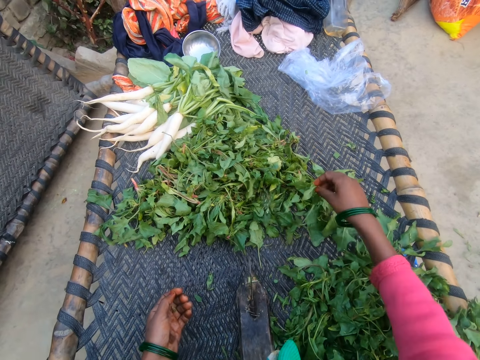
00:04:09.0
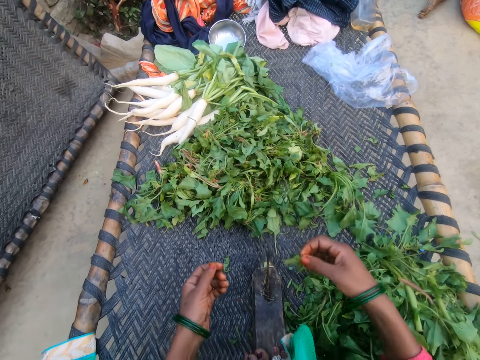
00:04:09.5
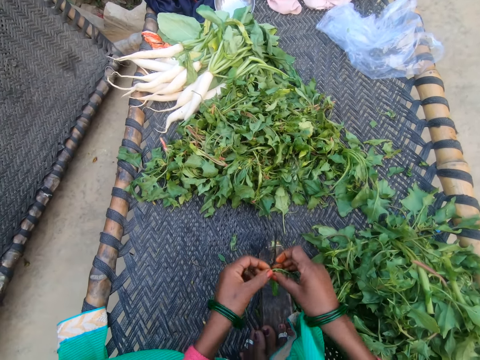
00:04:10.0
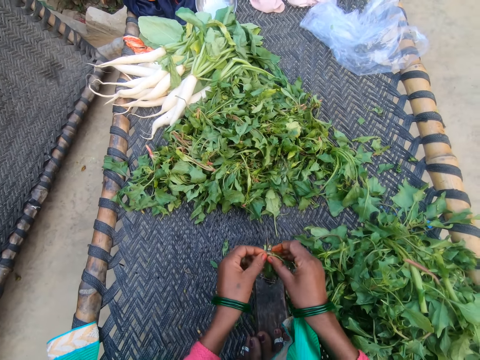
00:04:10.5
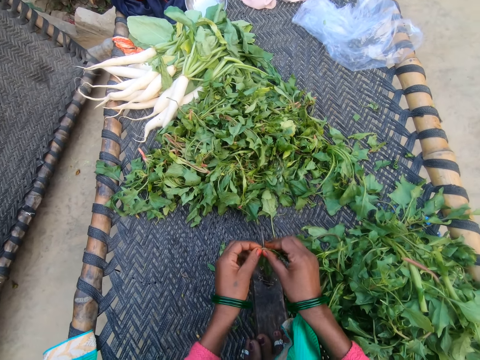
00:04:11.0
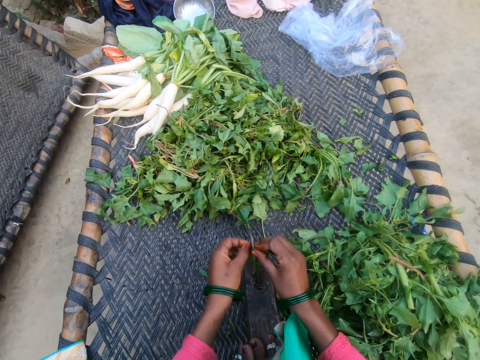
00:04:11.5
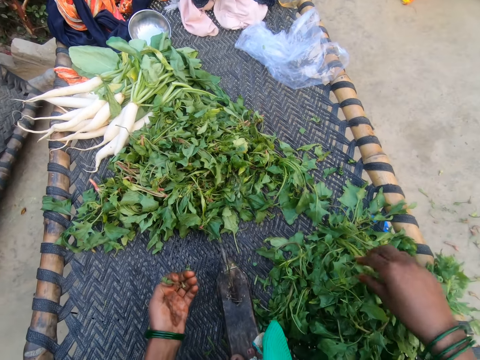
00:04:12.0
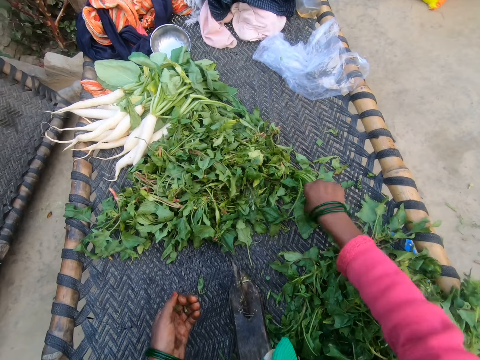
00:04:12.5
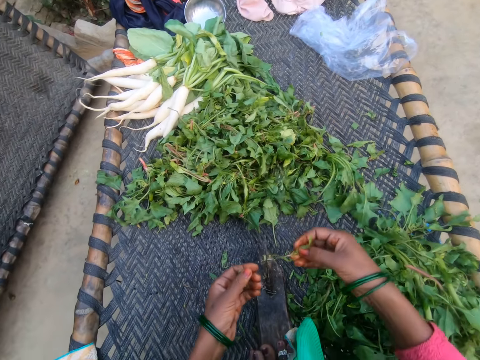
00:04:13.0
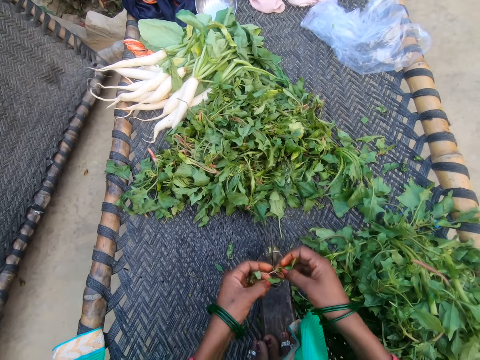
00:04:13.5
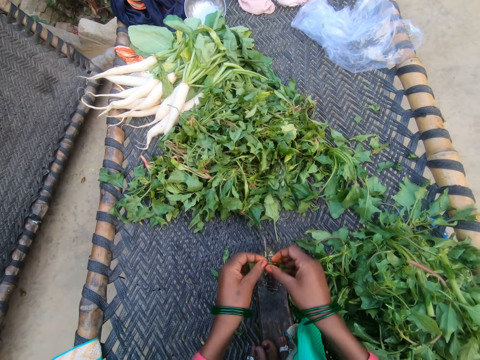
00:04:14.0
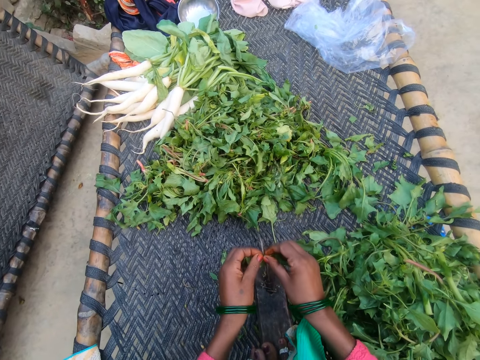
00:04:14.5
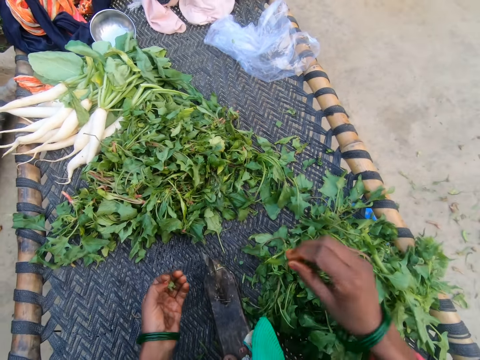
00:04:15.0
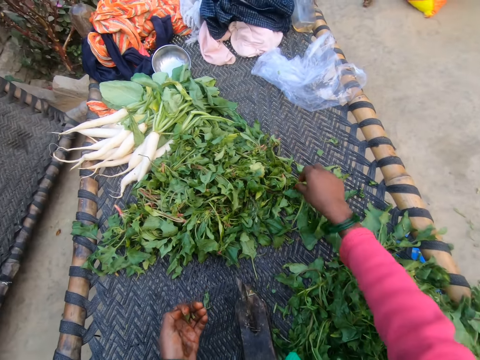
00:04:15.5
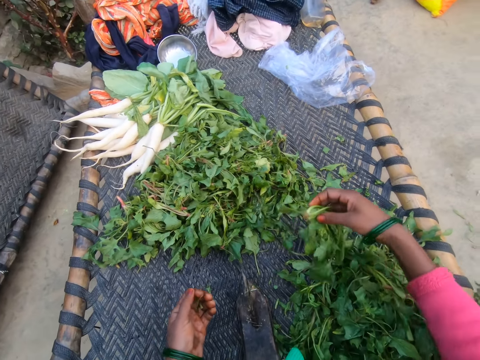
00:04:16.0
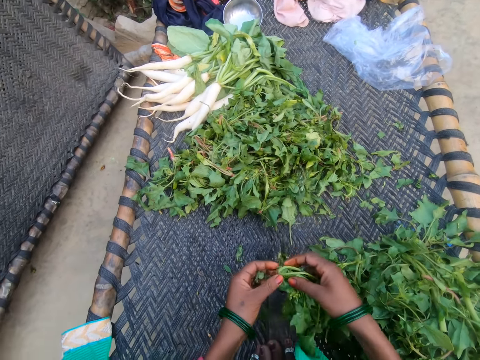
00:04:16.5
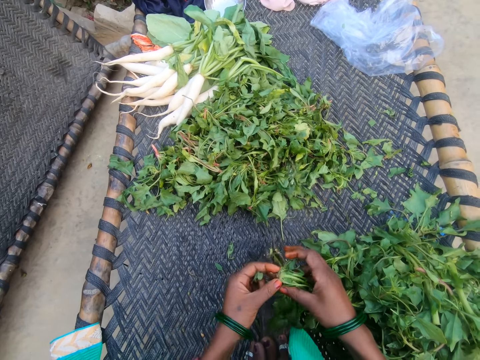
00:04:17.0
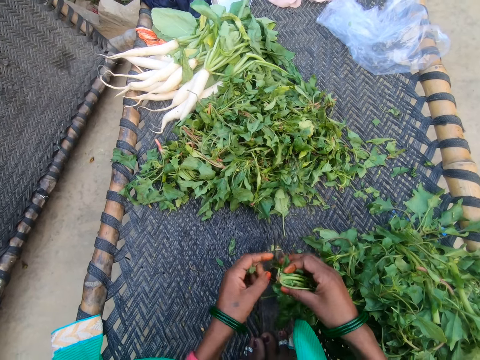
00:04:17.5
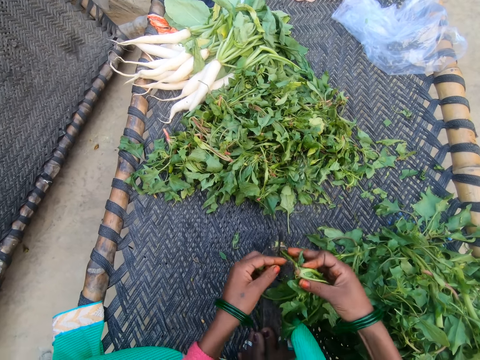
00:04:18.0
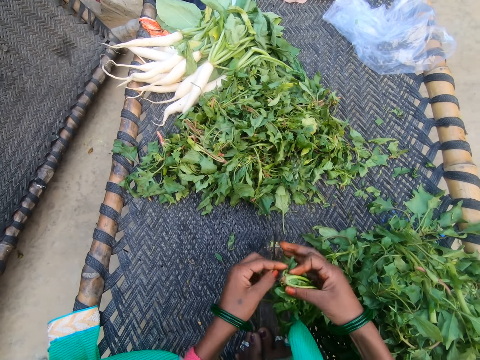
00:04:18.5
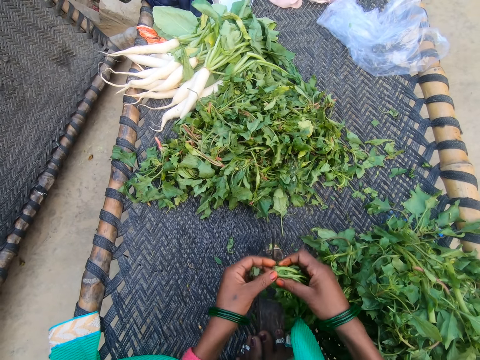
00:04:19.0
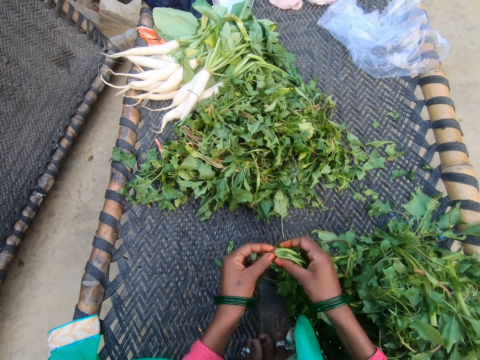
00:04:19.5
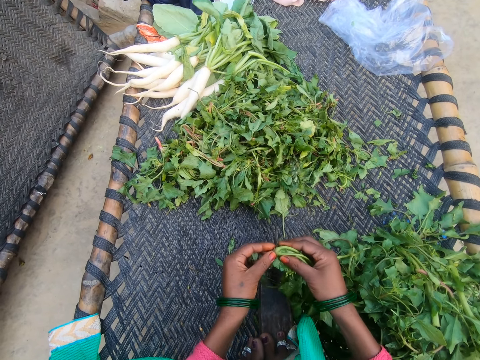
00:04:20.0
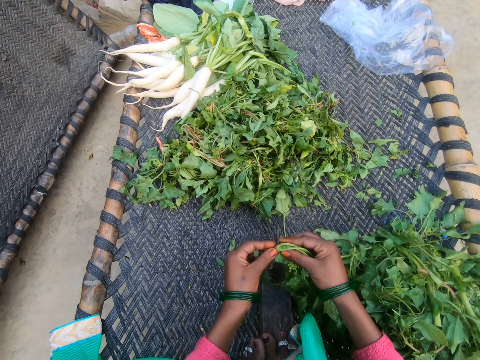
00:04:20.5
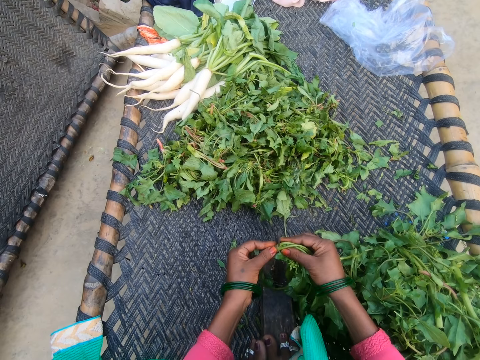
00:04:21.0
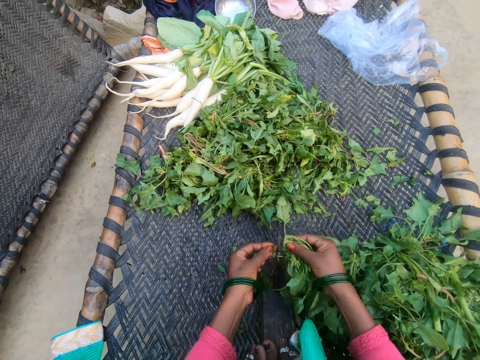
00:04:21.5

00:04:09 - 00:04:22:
The camera wearer cuts the vegetable with the slicer. They drop the vegetable on the chair with other vegetables. They pick a vegetable from the bunch of vegetables. They cut the vegetable with the slicer. They drop the vegetable on the chair with other vegetables. They pick a vegetable from the bunch of vegetables. They cut the vegetable with the slicer.

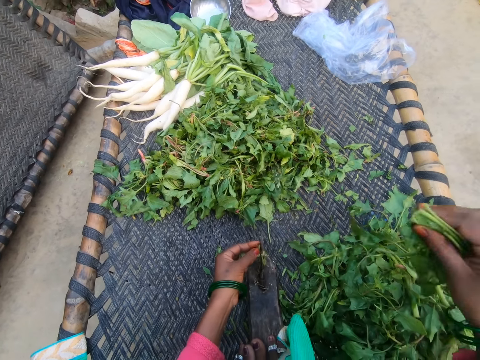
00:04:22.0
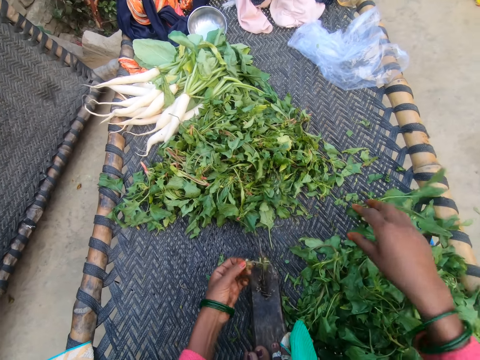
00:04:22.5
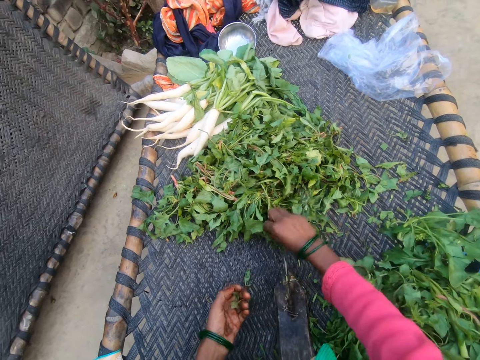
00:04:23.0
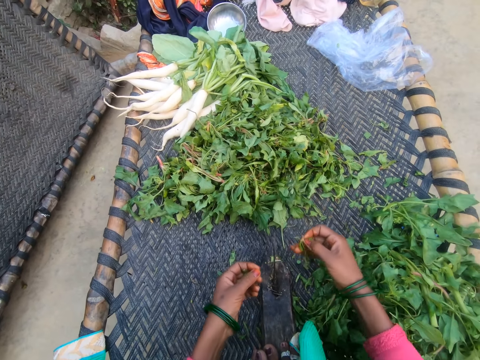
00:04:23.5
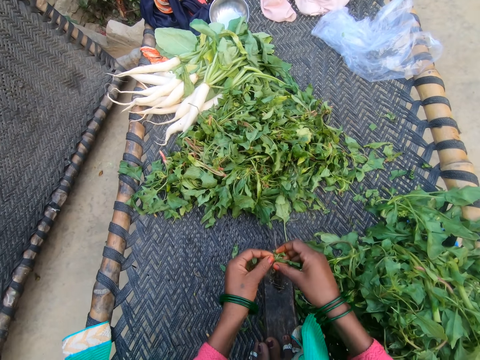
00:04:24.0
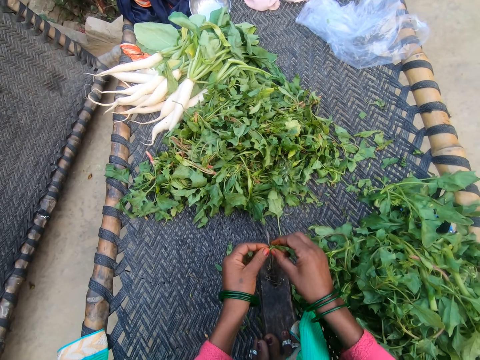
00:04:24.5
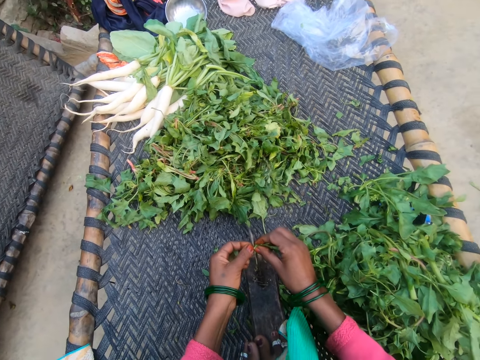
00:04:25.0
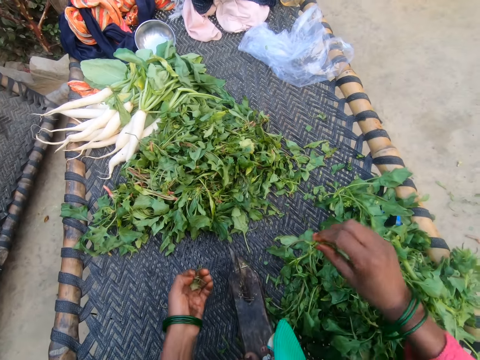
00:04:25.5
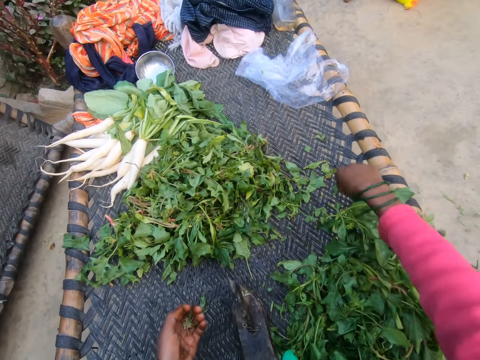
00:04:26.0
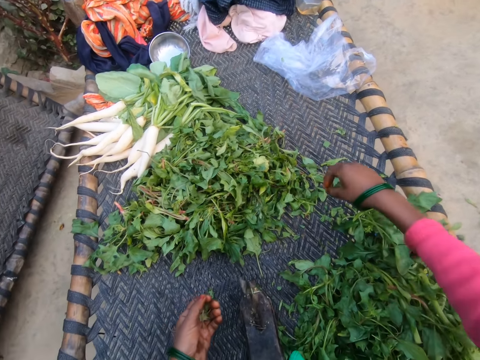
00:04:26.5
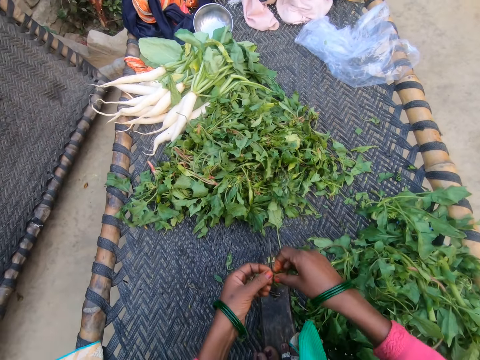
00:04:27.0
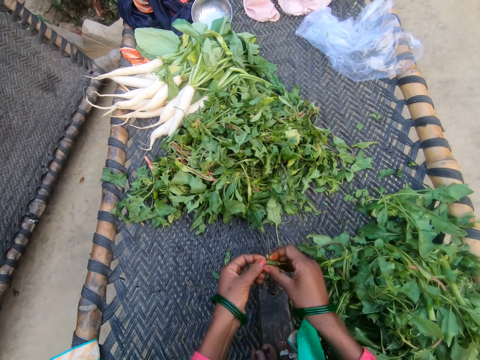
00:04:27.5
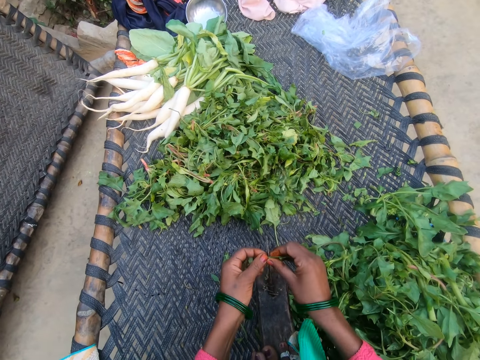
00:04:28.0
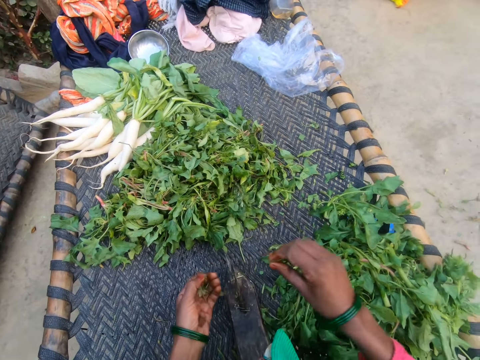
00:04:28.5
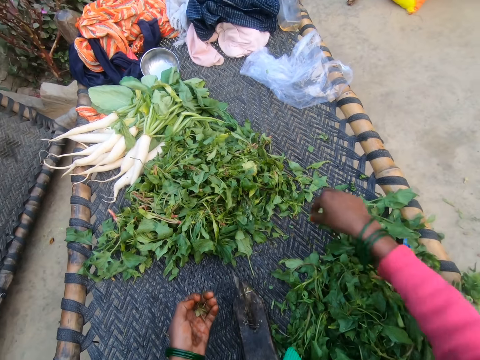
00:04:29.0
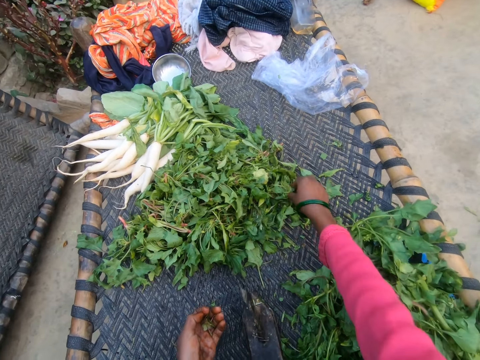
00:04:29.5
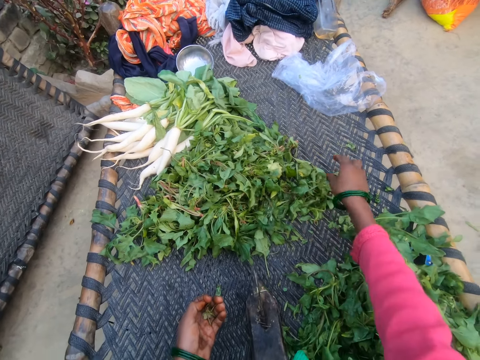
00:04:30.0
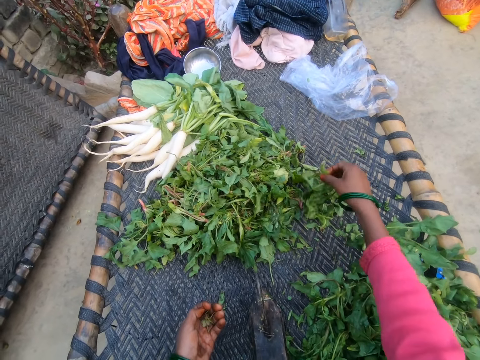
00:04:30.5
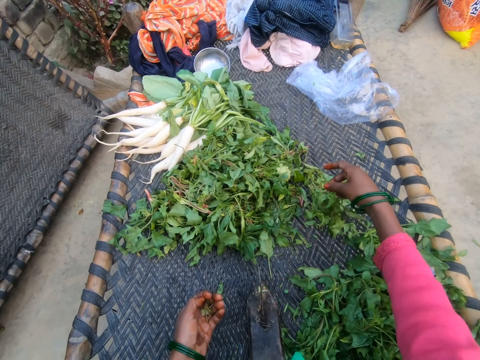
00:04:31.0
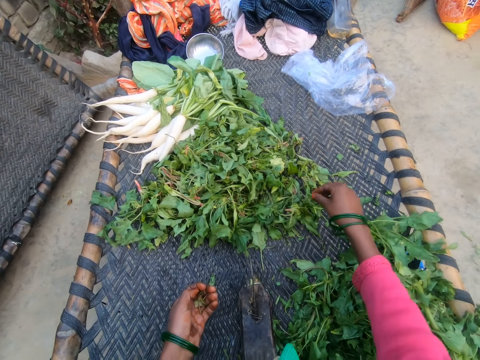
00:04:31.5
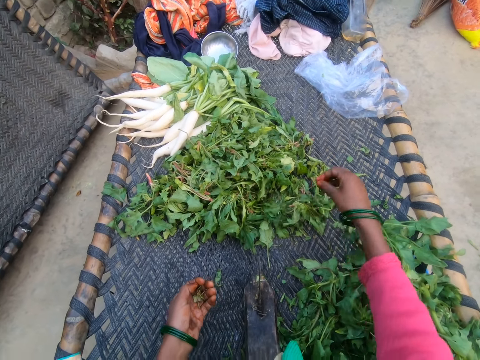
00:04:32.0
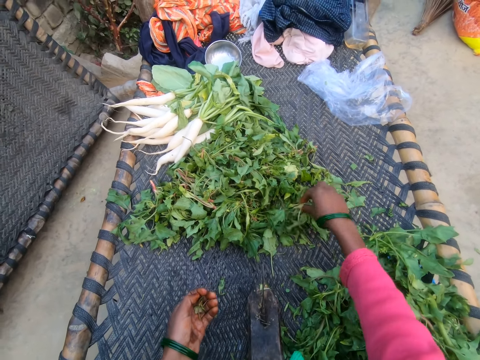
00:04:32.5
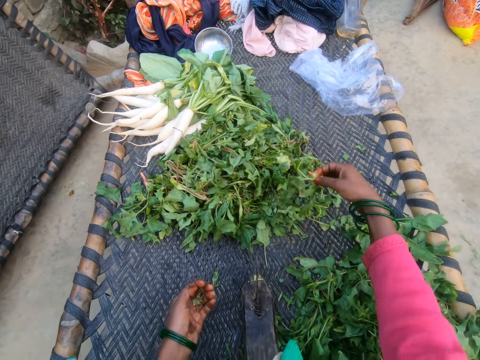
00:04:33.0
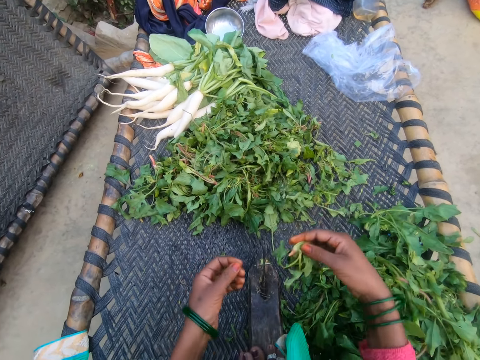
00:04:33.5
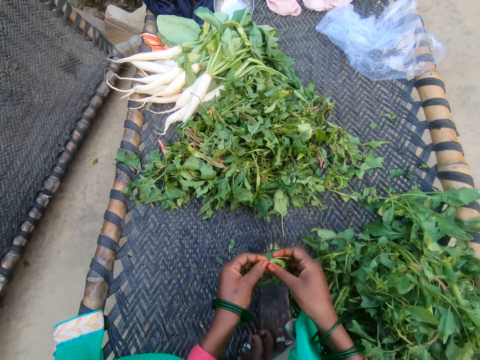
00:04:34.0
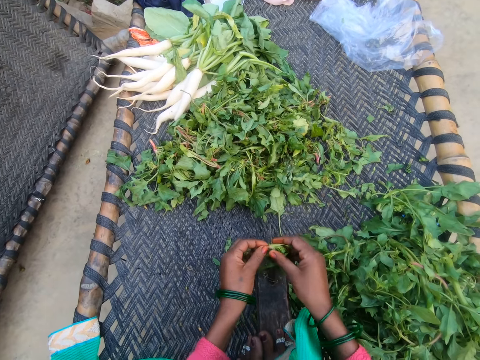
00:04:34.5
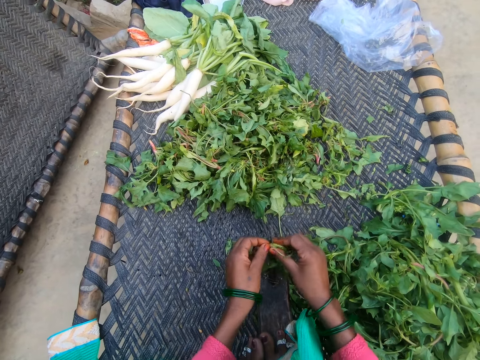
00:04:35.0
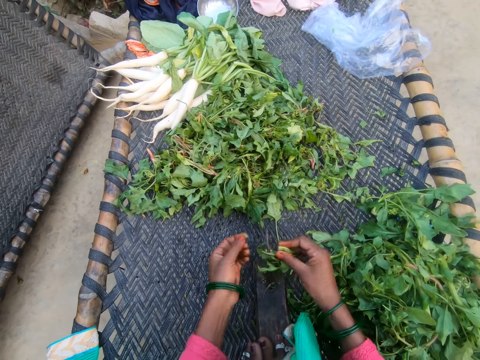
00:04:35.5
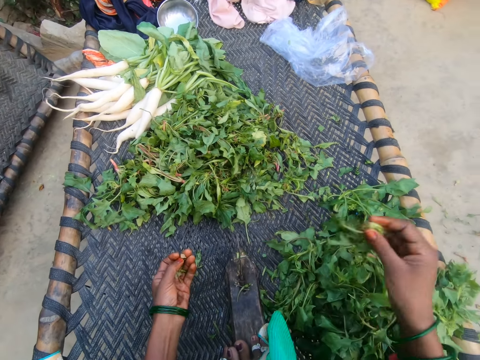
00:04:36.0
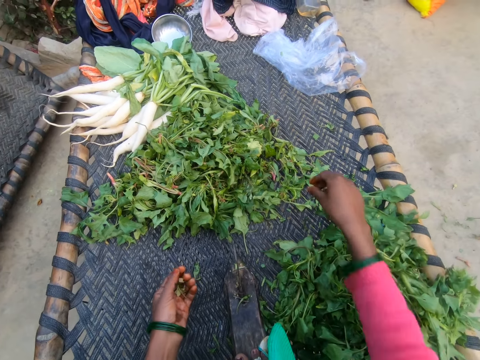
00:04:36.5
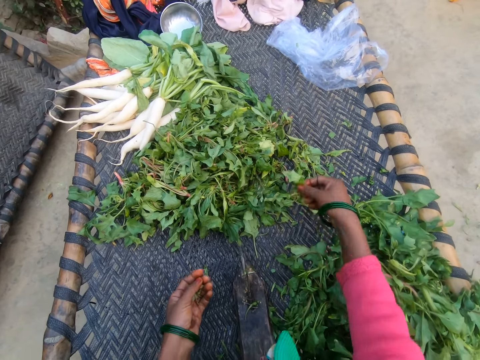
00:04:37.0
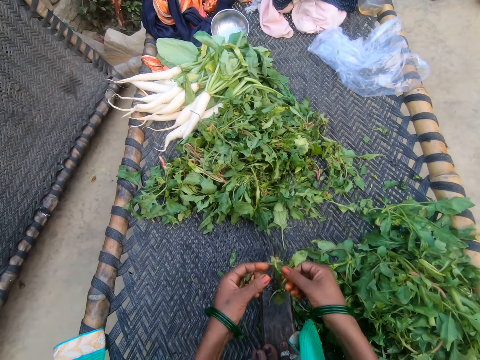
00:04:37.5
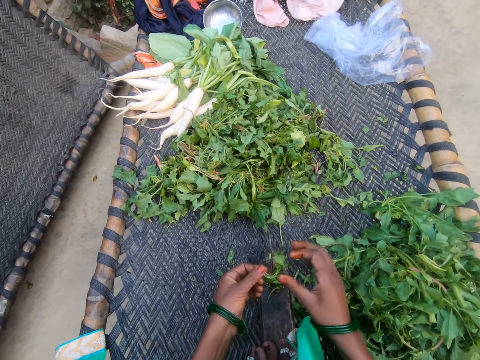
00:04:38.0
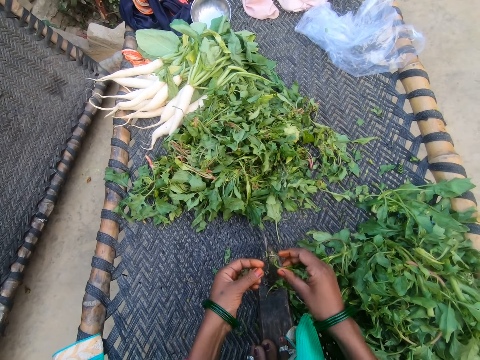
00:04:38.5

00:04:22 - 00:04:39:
The camera wearer drops the vegetable on the chair with other vegetables. They pick a vegetable from the bunch of vegetables. They cut the vegetable with the slicer. They drop the vegetable on the chair with other vegetables. They pick a vegetable from the bunch of vegetables. They cut the vegetable with the slicer. They drop the vegetable on the chair with other vegetables. They pick a vegetable from the bunch of vegetables. They cut the vegetable with the slicer. They drop the vegetable on the chair with other vegetables. They pick a vegetable from the bunch of vegetables.
